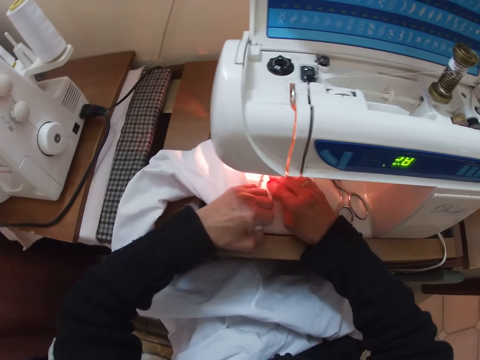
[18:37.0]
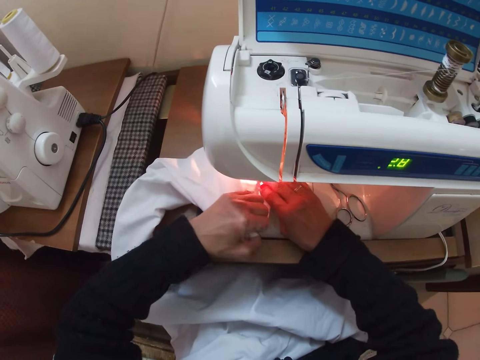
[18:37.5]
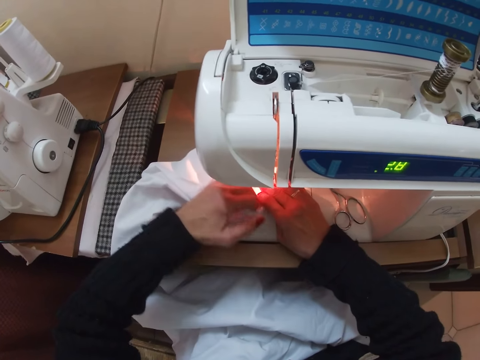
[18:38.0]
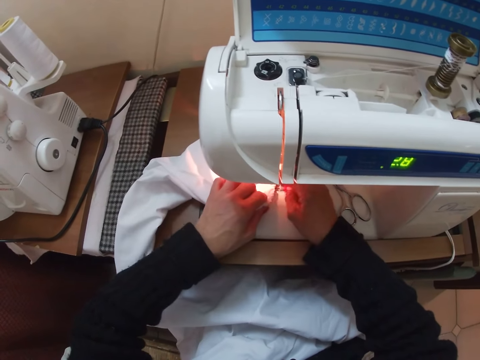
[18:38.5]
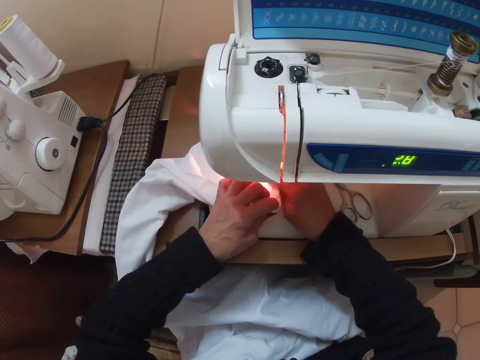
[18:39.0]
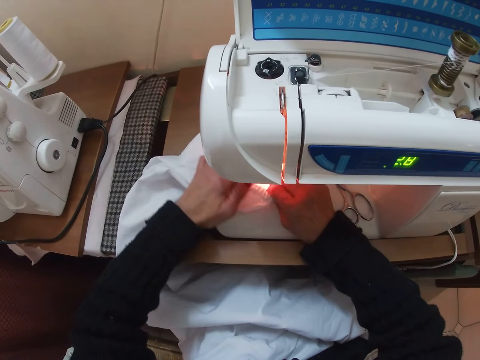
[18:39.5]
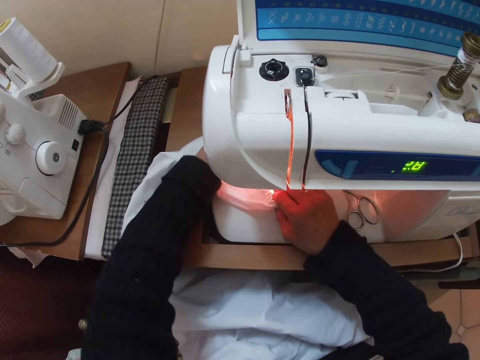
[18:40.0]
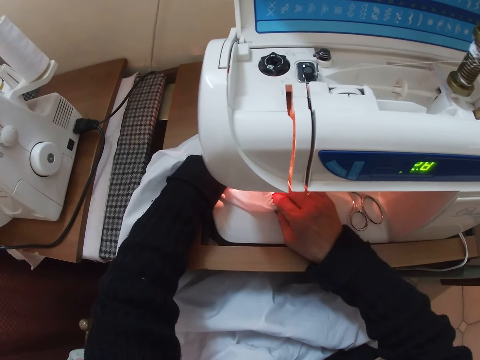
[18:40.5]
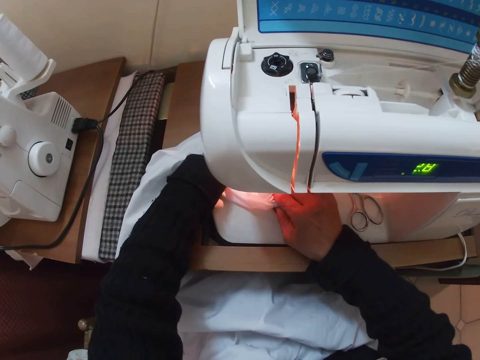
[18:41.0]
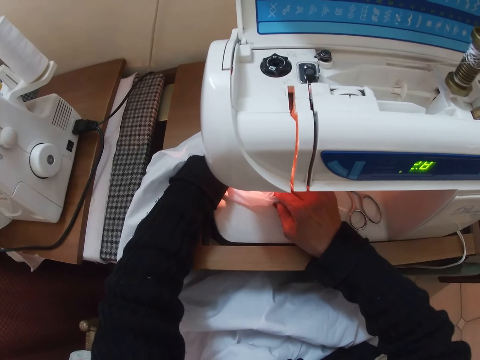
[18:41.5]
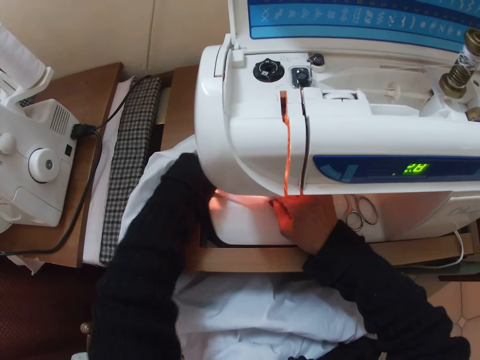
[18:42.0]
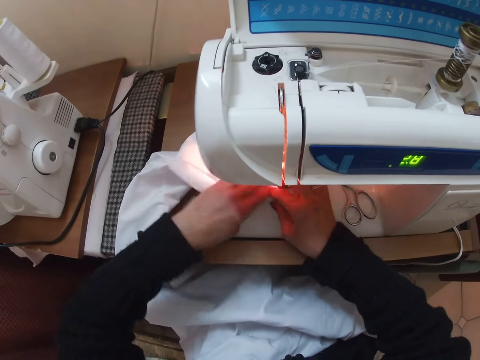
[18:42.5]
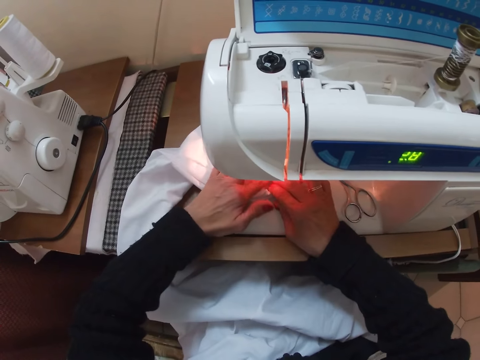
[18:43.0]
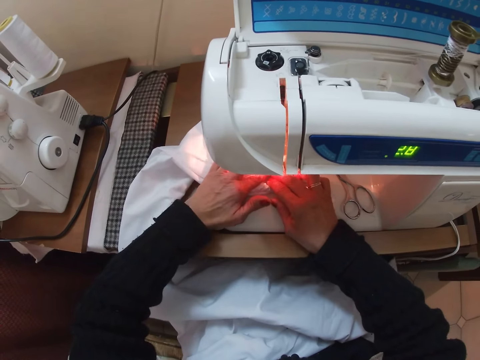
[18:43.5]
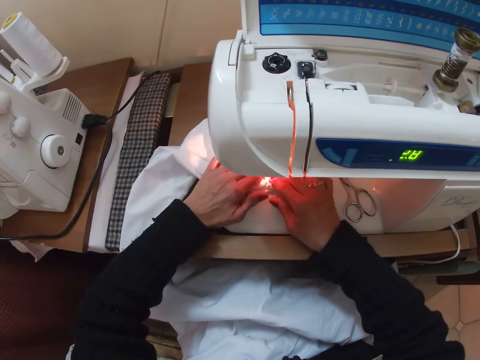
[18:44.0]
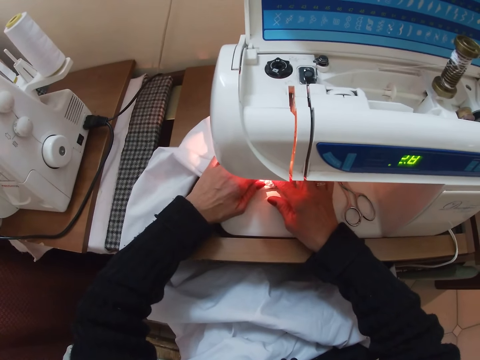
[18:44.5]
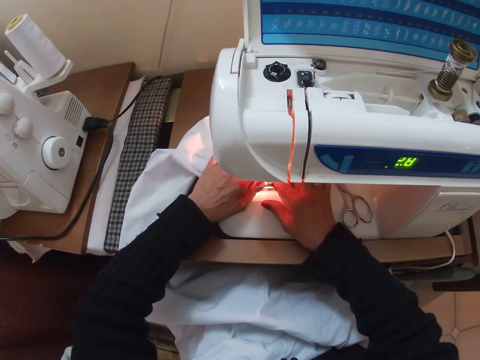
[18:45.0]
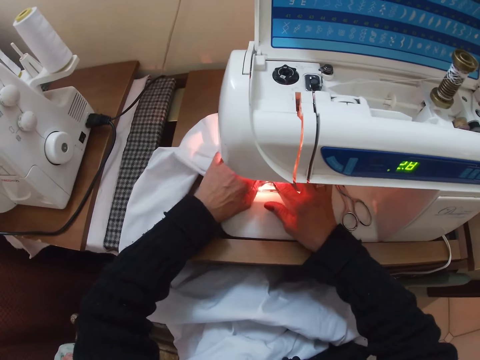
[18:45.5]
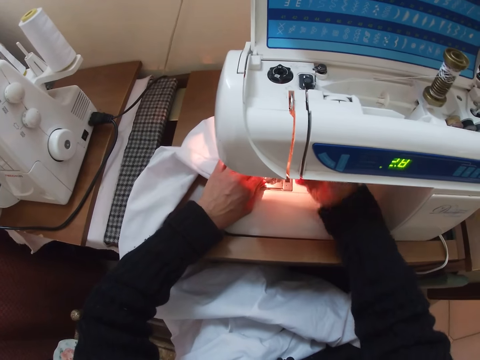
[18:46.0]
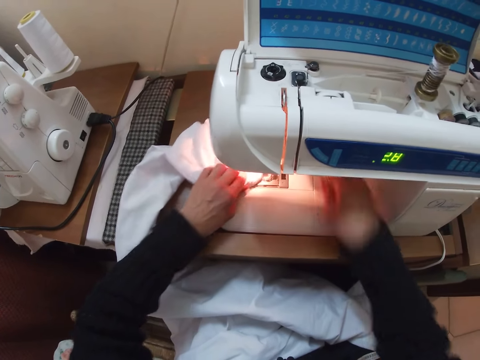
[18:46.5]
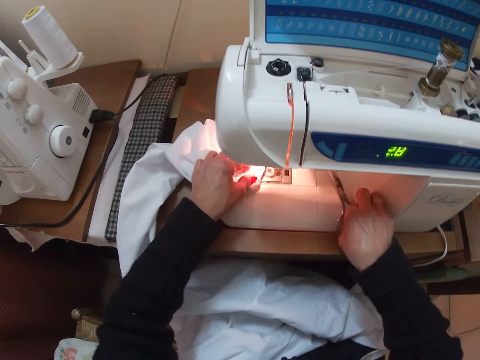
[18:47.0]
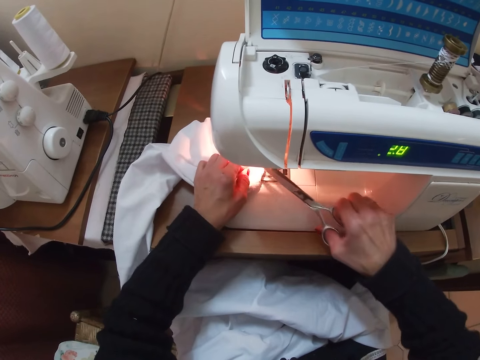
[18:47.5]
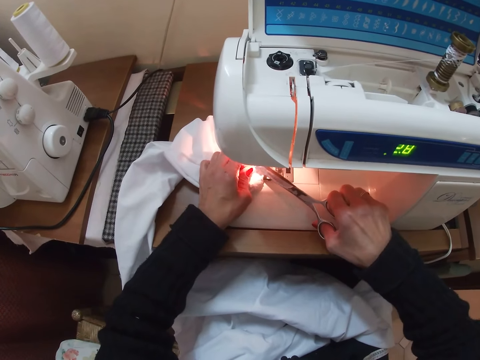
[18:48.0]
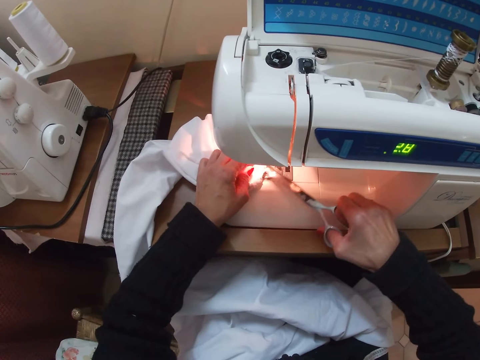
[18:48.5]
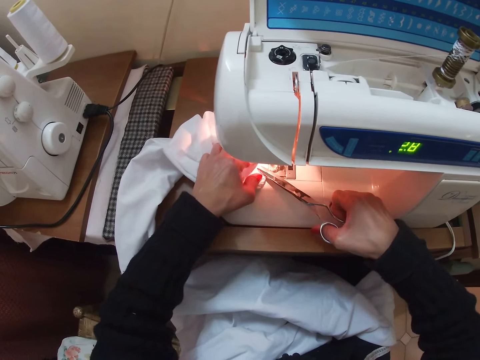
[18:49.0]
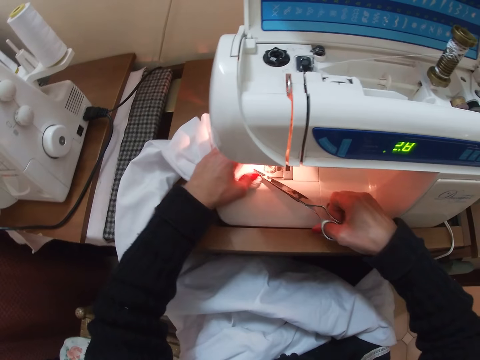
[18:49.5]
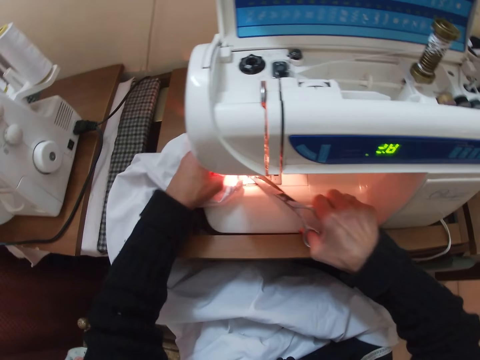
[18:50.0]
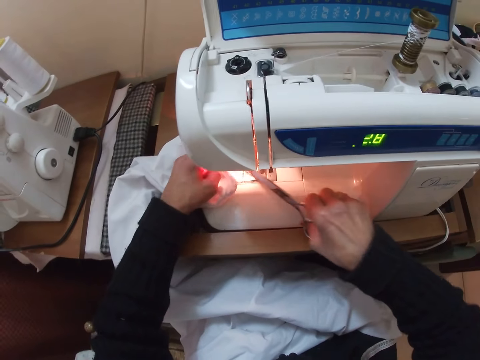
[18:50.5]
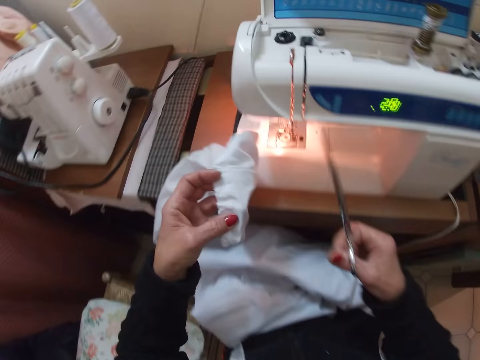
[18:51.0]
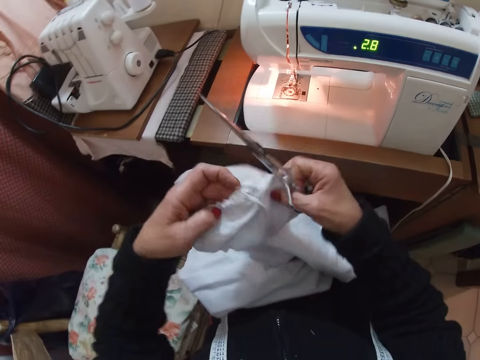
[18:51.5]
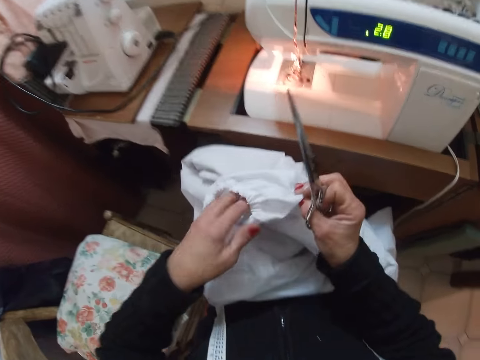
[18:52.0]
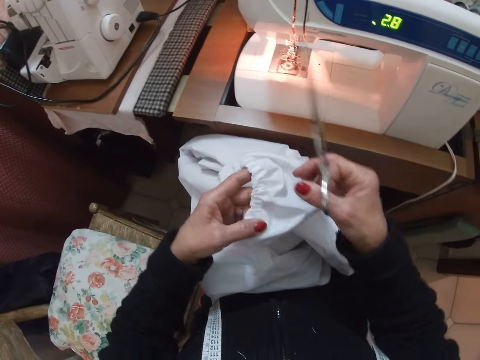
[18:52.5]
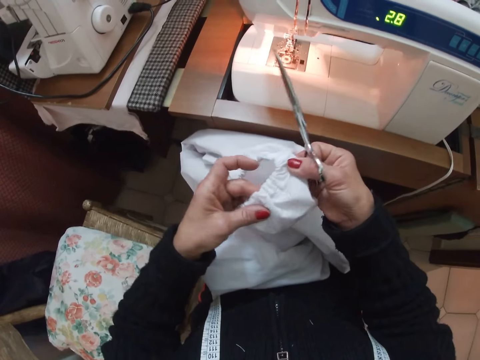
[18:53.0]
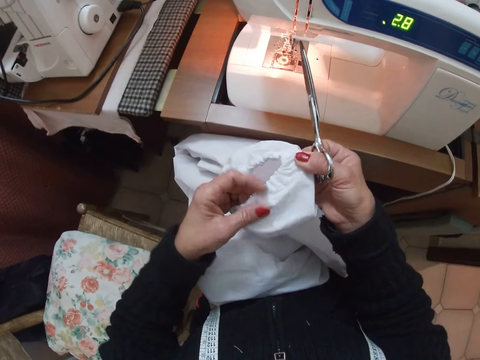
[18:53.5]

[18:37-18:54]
The camera wearer fixes the piece of cloth. They sew the piece of cloth. They stop sewing. They touch a button on the machine. They pick up a pair of scissors. They cut thread with the scissors. They remove thread from the cloth with the scissors. They remove the gown from the sewing machine. They examine the elastic on the sleeve of the gown.

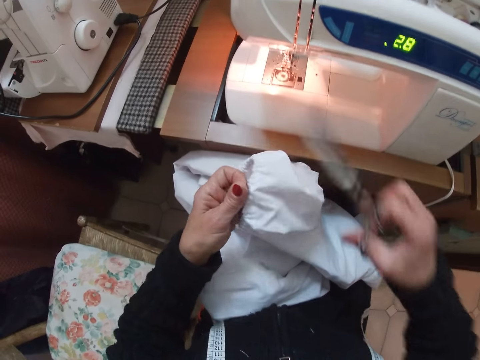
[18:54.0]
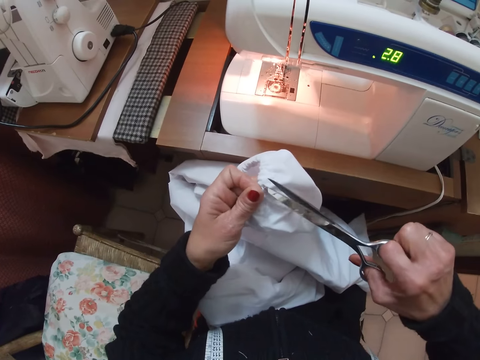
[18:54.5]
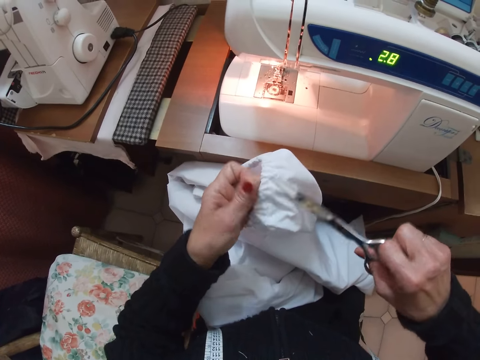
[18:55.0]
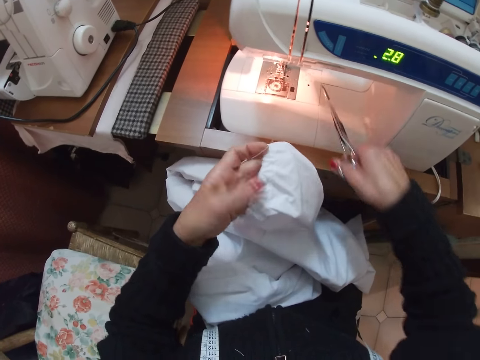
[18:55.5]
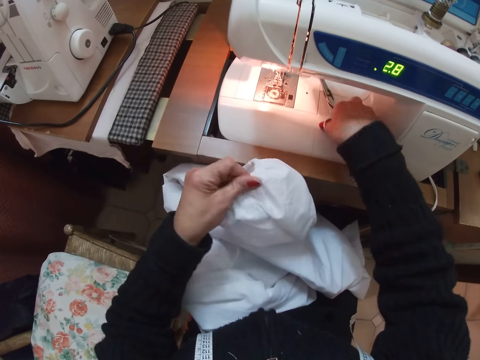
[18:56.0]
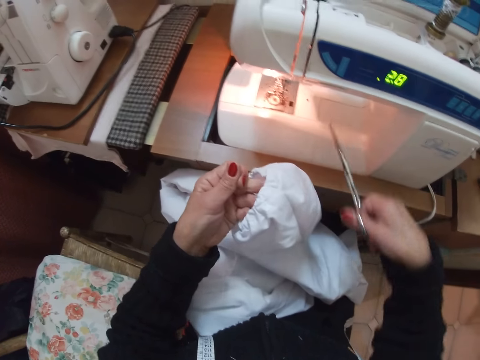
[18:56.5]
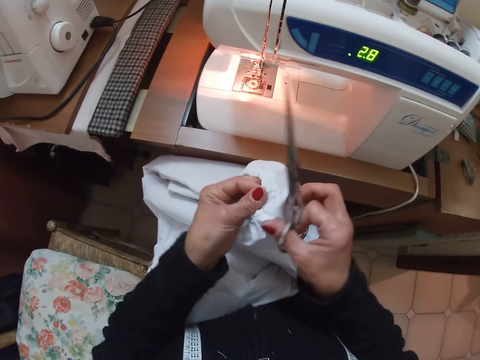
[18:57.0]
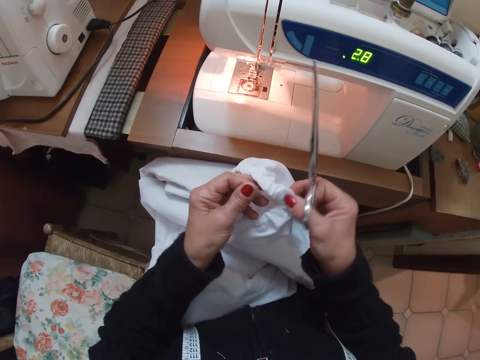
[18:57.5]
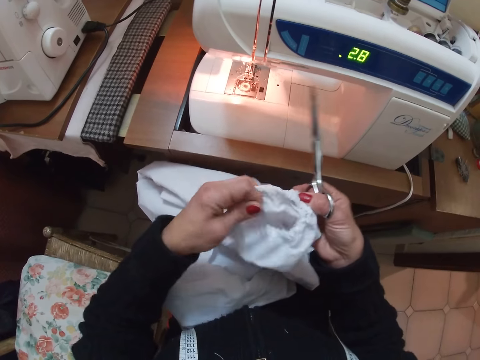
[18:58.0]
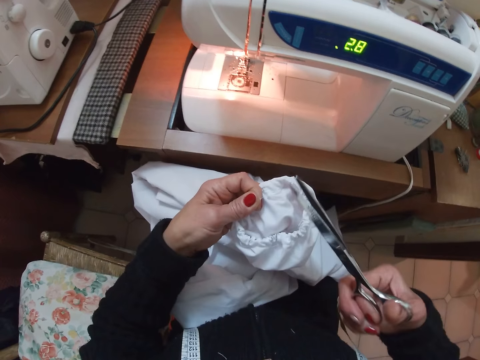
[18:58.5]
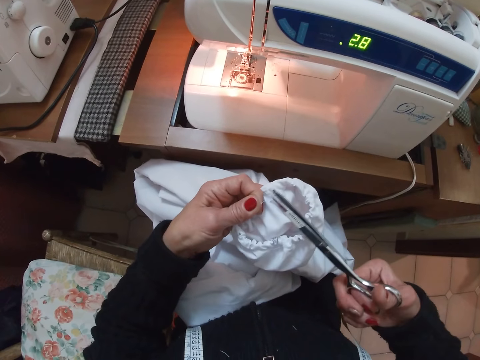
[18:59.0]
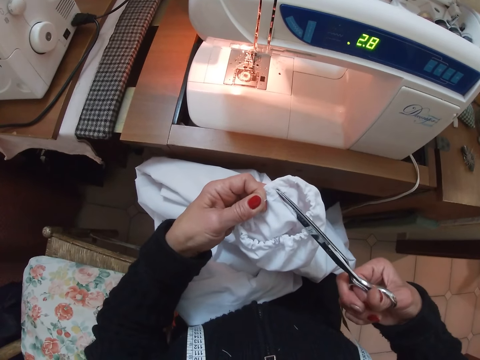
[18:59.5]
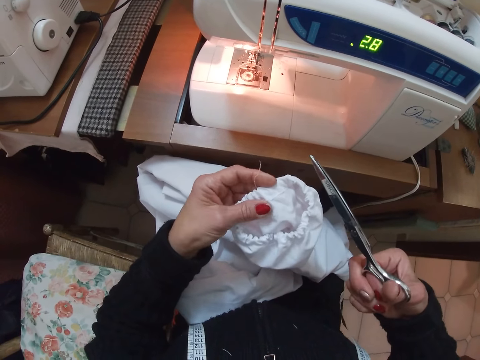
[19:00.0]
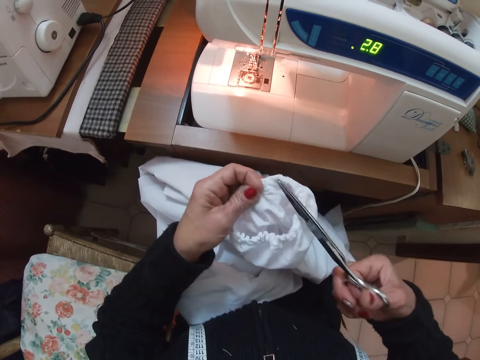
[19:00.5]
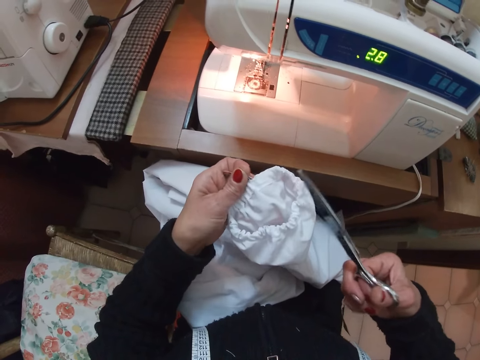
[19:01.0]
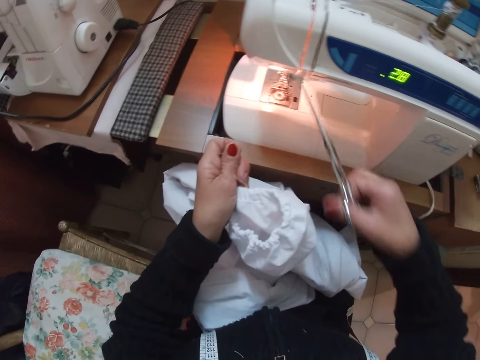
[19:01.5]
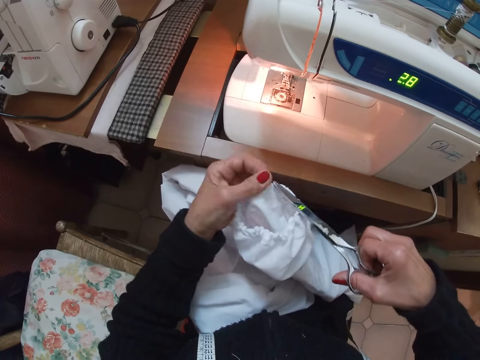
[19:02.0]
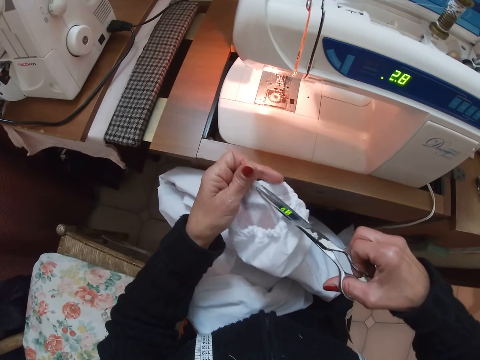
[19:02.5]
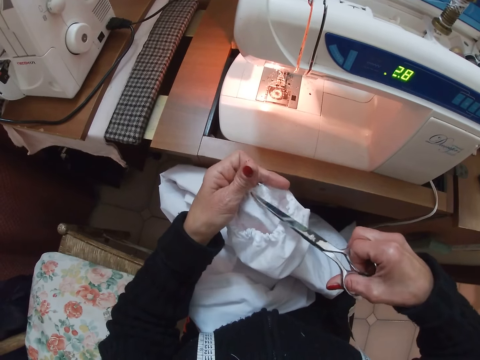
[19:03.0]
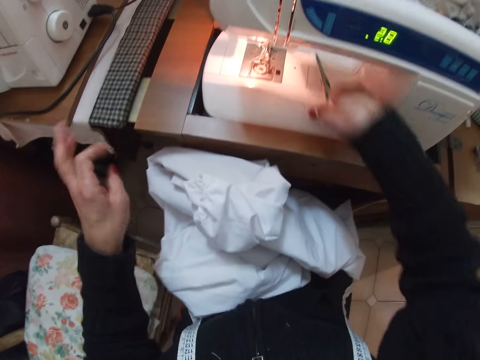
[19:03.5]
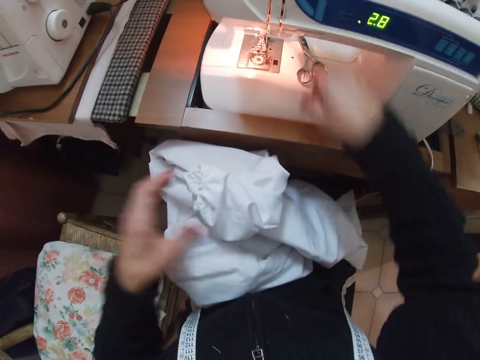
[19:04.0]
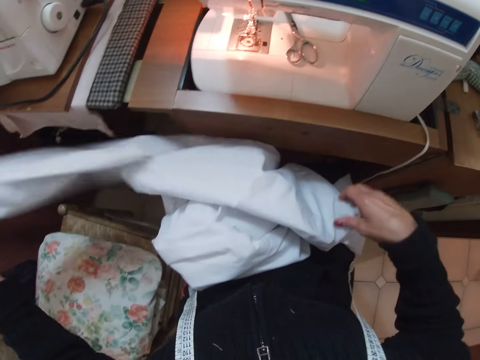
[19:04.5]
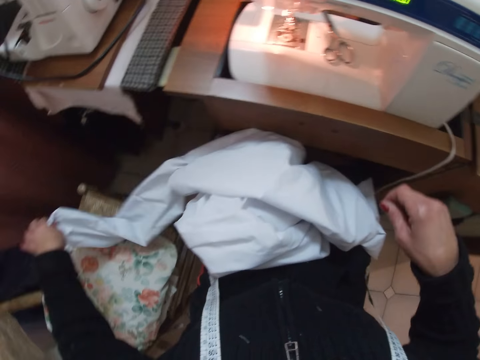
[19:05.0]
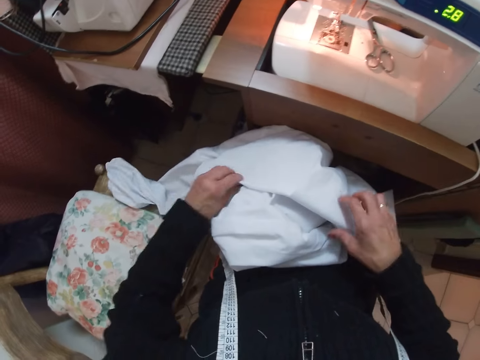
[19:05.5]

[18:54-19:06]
The camera wearer cuts a thread on the sleeve with the scissors. She moves the scissors close to the machine. She takes the scissors back. She checks for threads on the tip of the sleeve. She cuts a thread on the tip of the sleeve. She drops the gown on her lap. She drops the scissors on the sewing machine. She picks up the gown.
